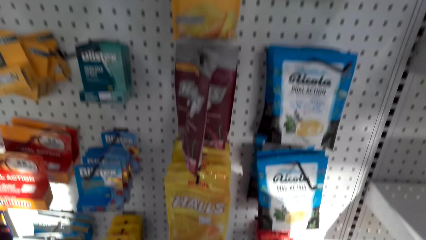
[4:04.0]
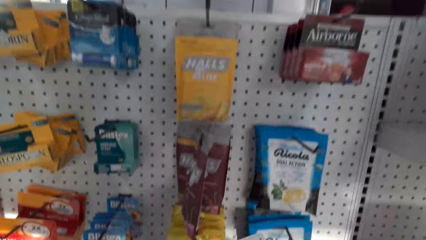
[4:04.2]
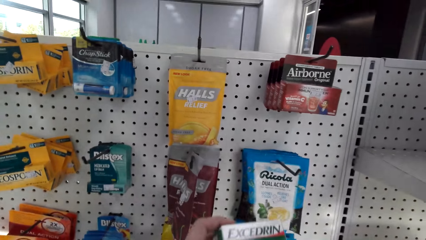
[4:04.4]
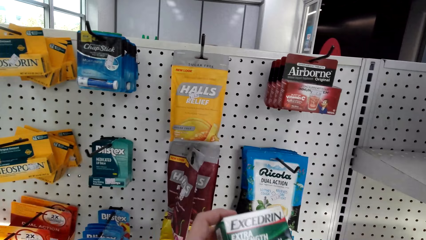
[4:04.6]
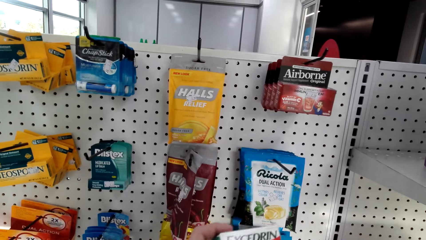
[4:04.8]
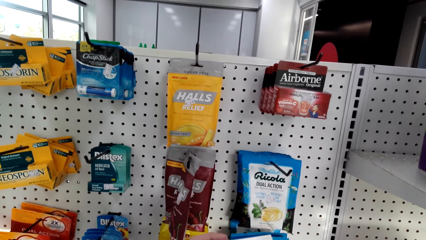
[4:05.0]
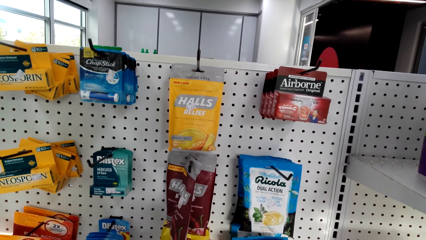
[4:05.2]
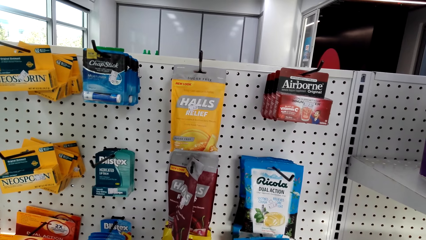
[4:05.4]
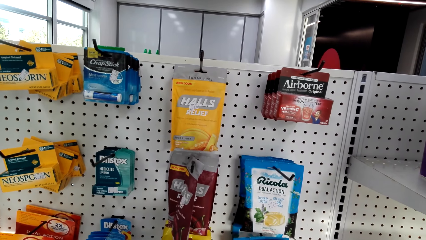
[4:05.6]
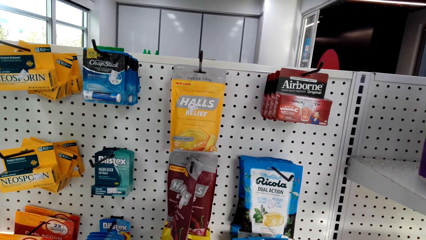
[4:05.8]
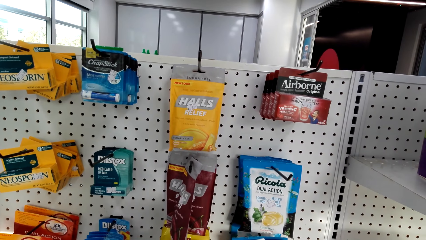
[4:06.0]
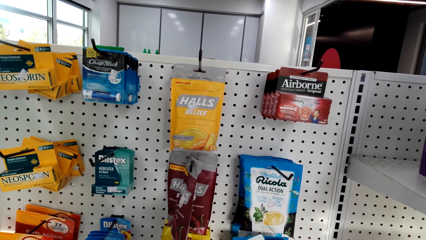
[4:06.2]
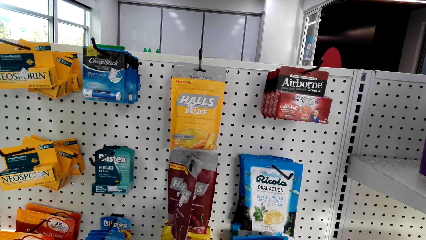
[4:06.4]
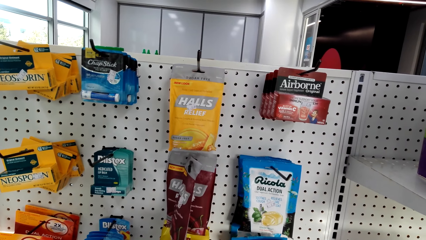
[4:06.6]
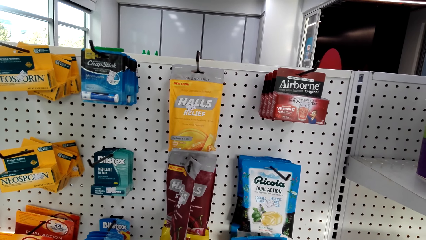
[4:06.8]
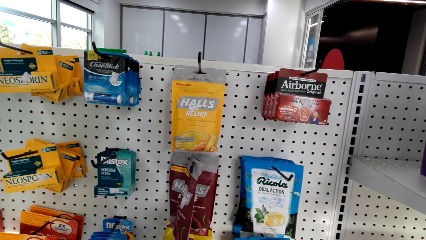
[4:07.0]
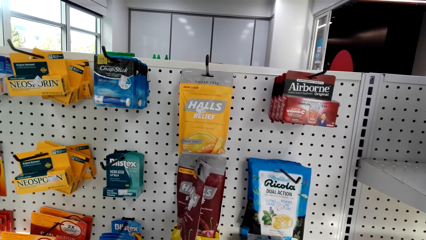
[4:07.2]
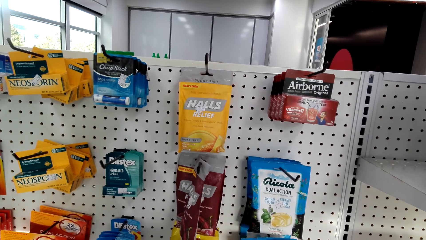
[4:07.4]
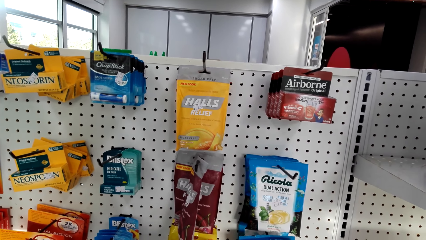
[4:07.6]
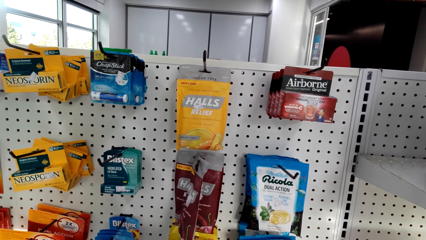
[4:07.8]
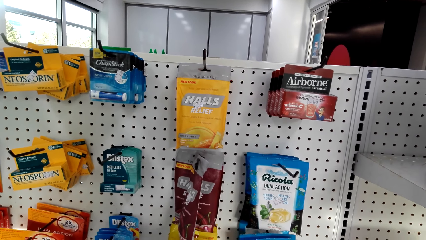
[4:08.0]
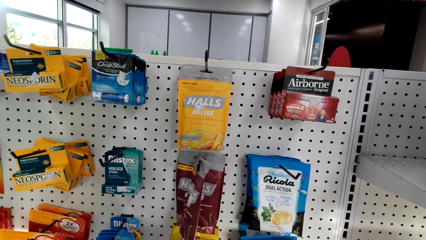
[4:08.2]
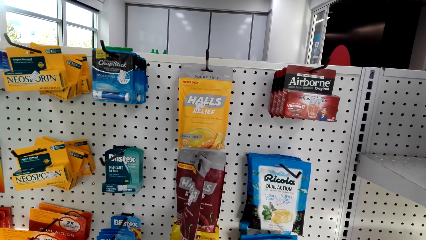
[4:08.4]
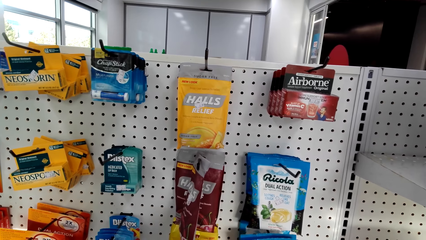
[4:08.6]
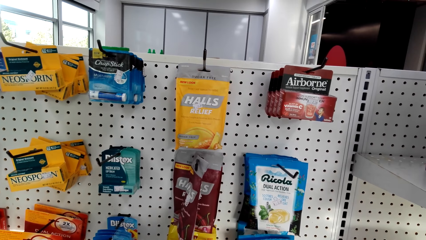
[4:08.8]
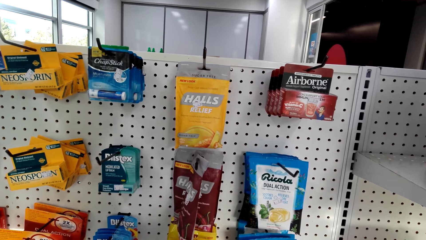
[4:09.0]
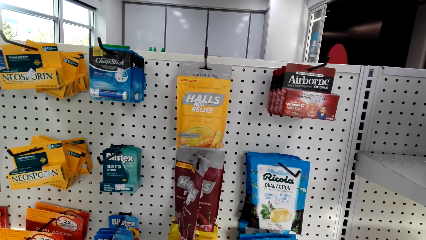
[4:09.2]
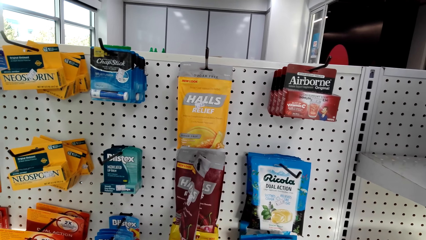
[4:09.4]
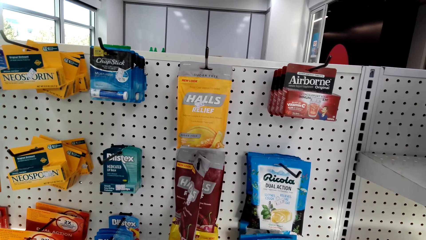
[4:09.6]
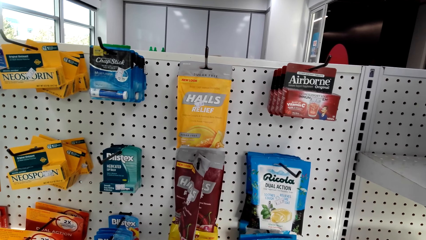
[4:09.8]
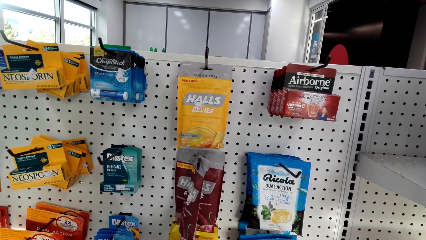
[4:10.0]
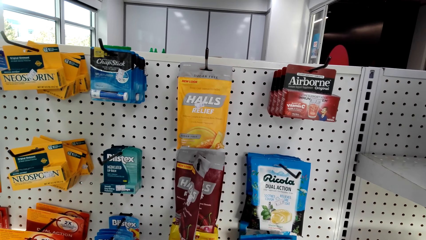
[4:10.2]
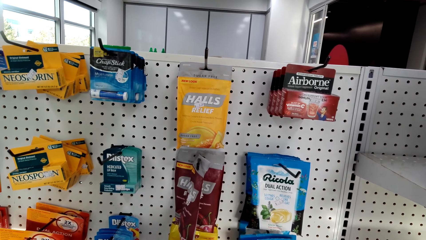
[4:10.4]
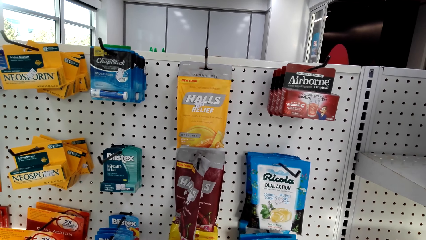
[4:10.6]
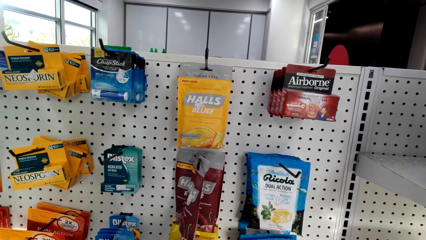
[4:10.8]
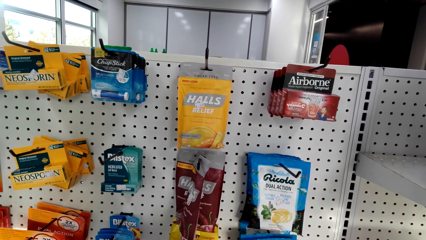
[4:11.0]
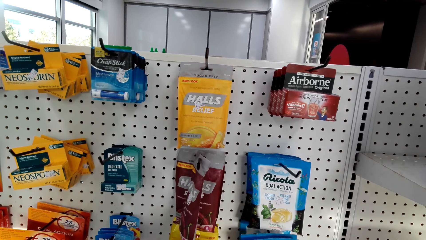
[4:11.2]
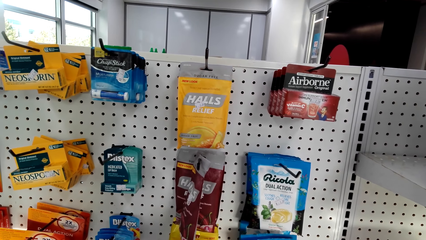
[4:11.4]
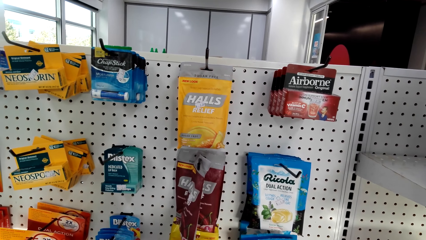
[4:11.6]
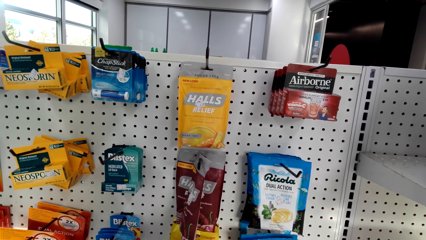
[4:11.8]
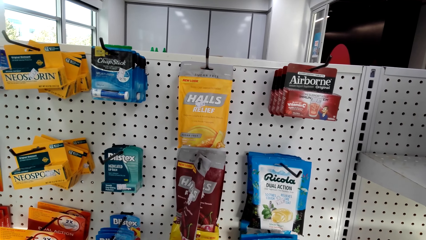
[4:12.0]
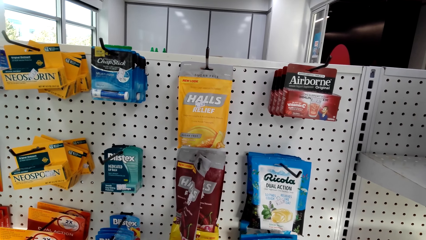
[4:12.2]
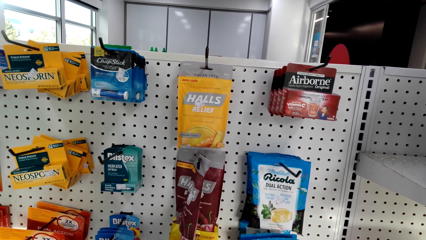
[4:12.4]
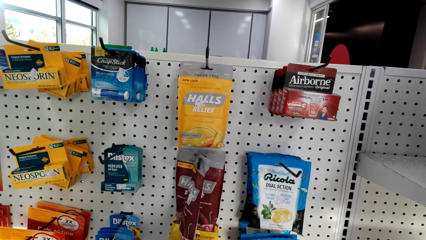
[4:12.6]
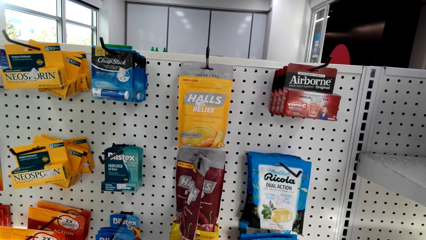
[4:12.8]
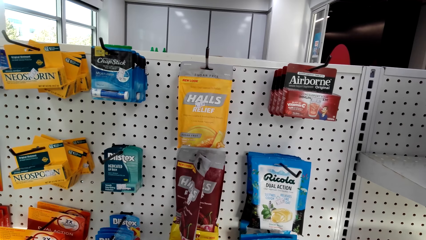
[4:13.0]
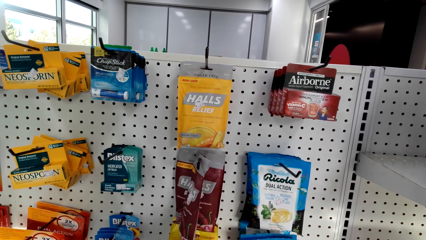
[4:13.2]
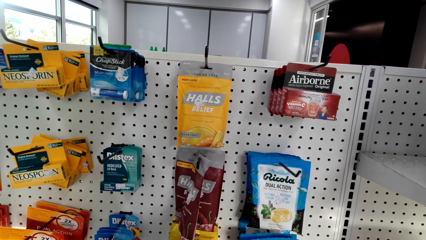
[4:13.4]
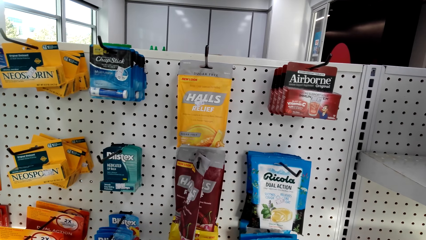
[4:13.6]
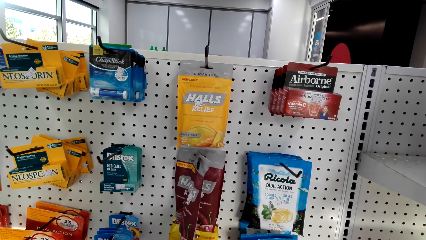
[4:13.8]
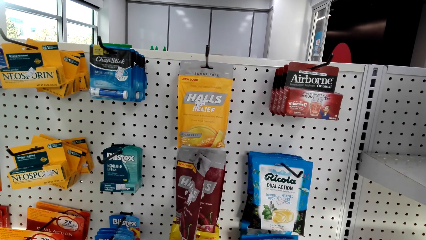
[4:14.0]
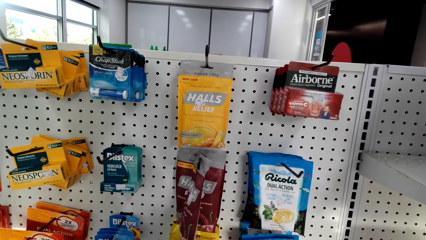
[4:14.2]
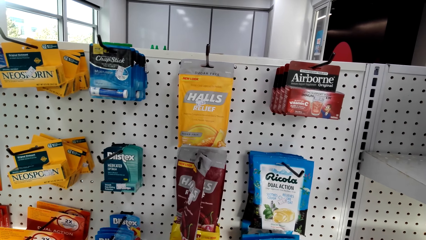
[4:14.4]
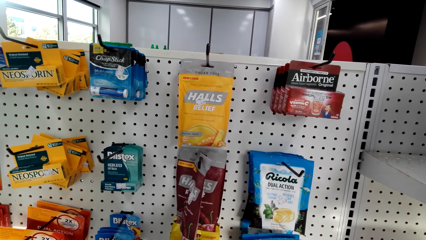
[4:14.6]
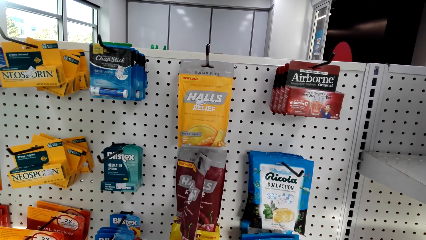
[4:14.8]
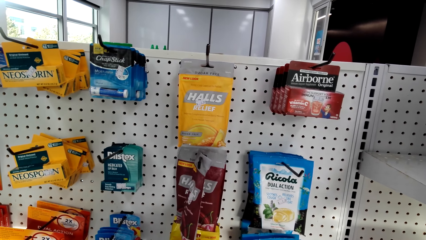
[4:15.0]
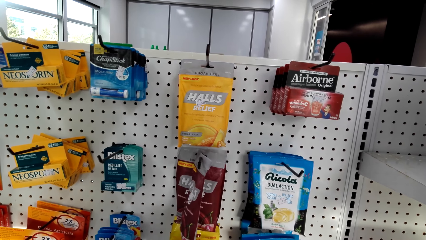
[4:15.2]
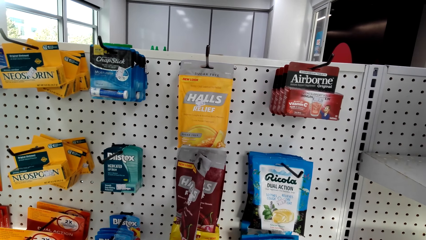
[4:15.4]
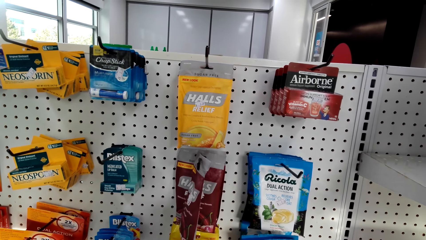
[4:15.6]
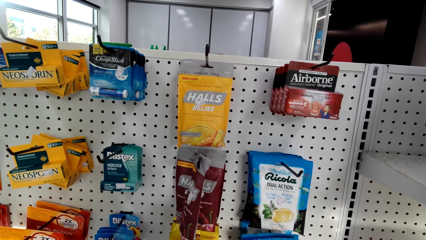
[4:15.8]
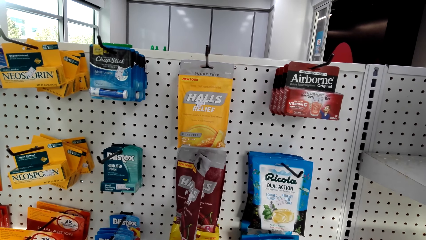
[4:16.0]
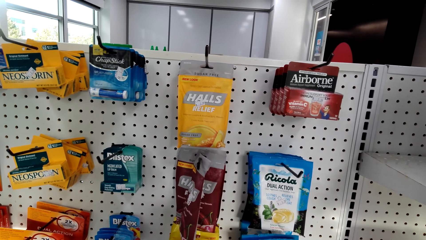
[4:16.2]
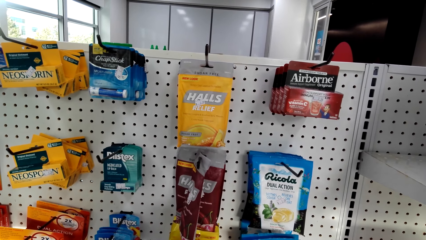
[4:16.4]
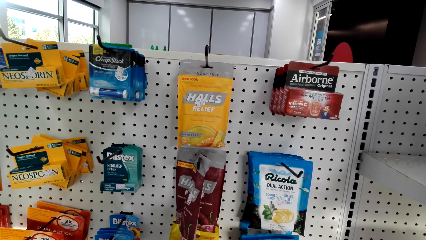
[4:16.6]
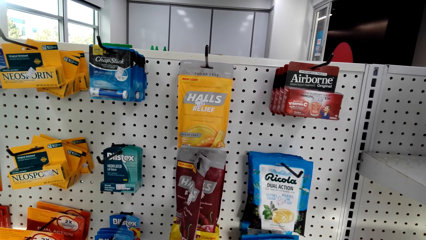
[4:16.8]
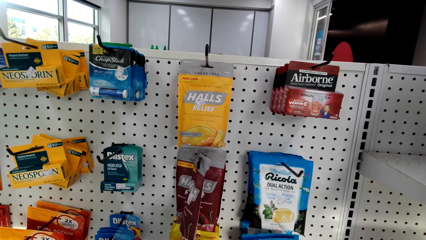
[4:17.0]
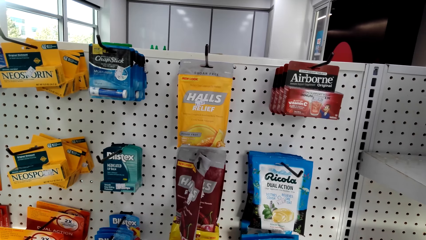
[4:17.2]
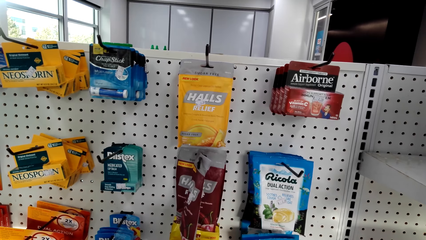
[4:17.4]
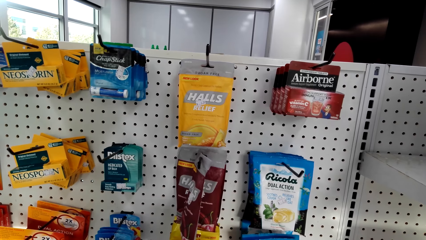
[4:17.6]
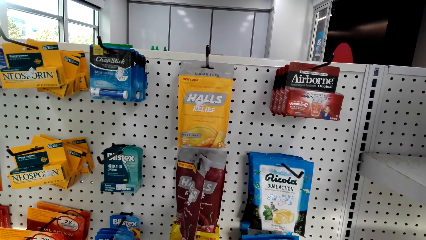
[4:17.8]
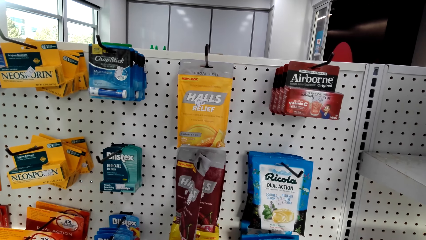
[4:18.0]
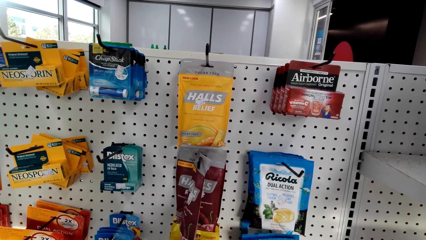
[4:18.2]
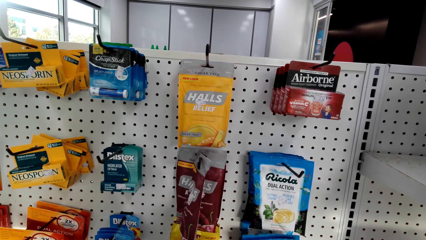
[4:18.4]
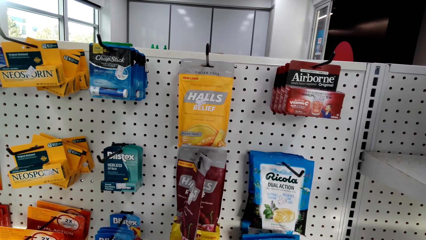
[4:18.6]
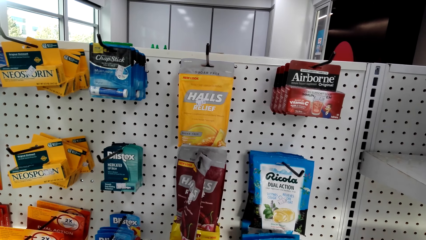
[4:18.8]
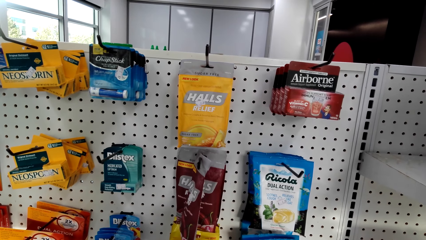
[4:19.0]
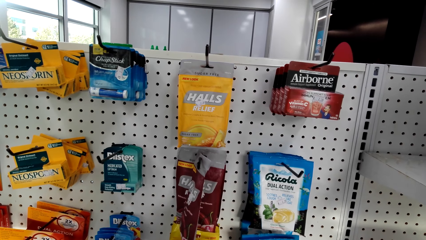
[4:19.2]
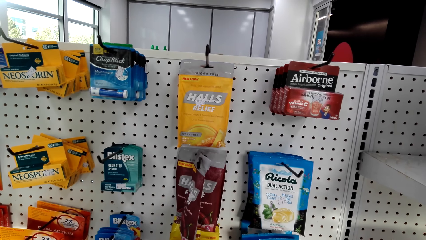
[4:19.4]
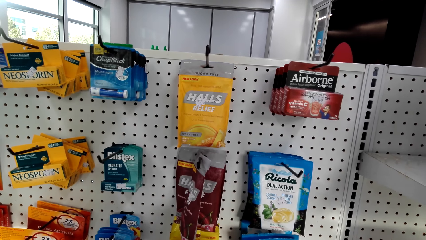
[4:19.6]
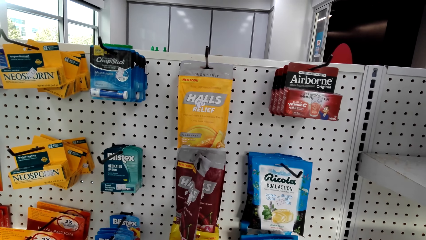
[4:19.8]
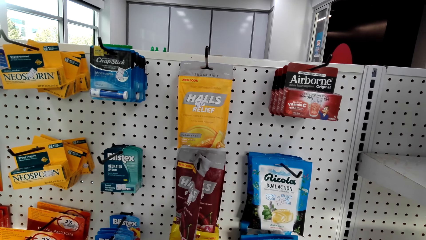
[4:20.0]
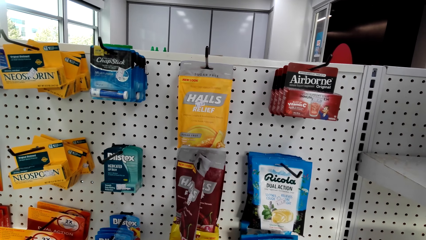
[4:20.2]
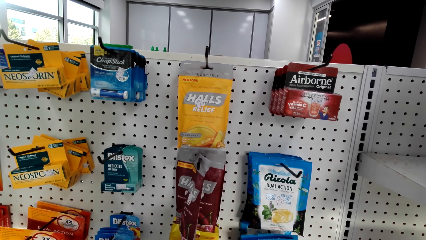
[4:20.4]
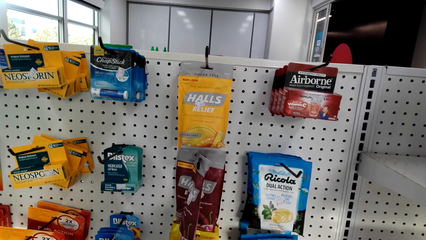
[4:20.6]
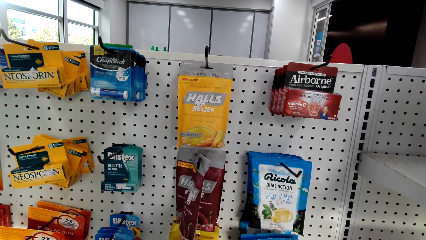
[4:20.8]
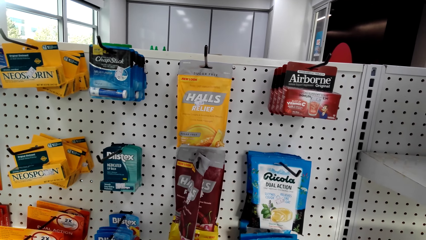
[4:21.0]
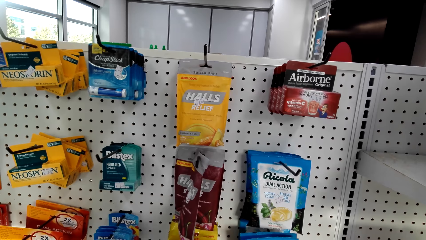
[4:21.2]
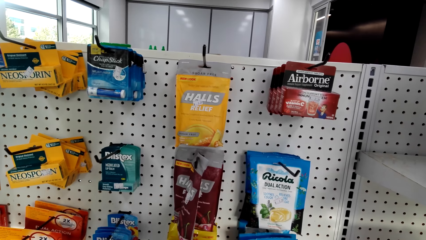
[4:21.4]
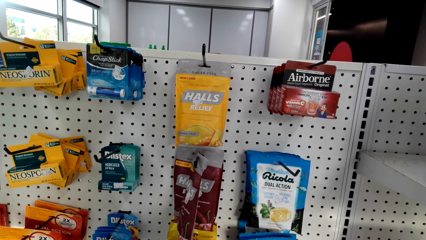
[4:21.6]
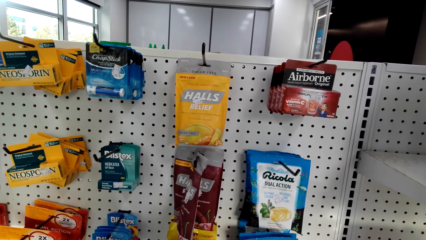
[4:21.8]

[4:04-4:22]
The camera wearer picks up a packet of something. They stare at an Excedrin pack. They look around.
